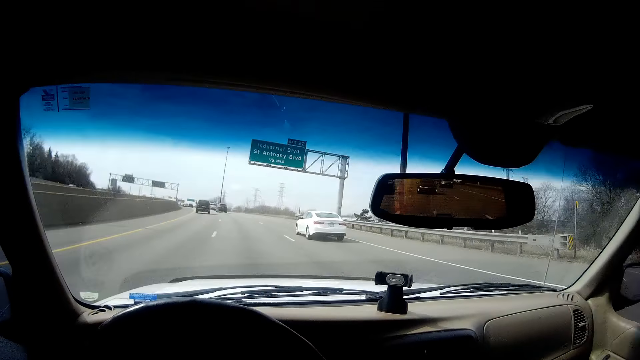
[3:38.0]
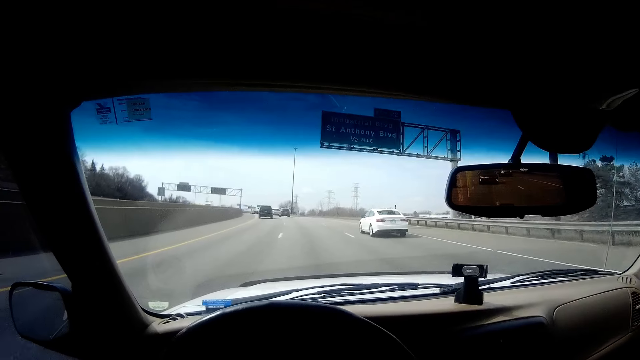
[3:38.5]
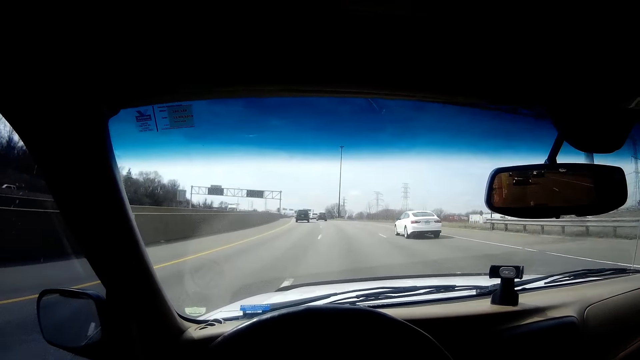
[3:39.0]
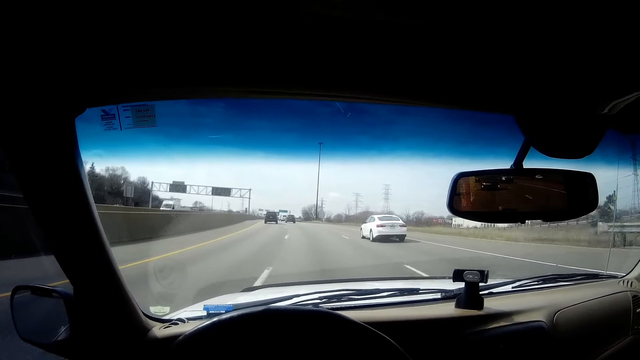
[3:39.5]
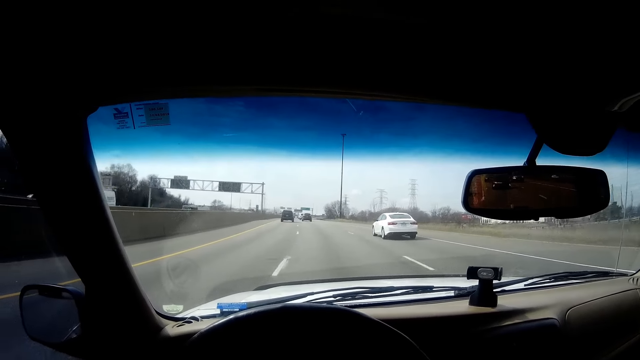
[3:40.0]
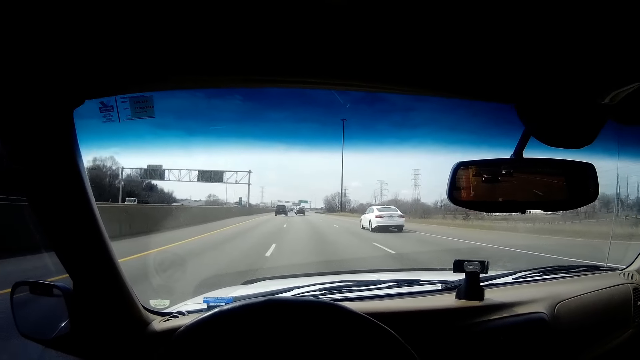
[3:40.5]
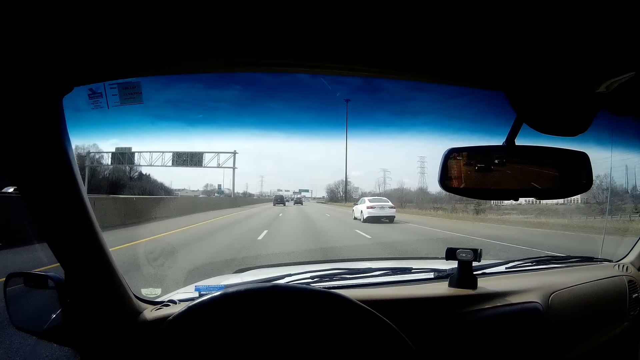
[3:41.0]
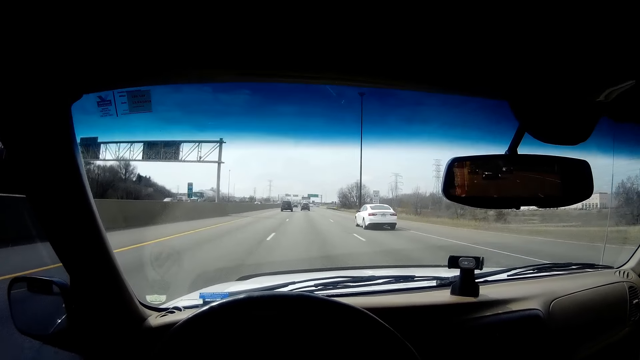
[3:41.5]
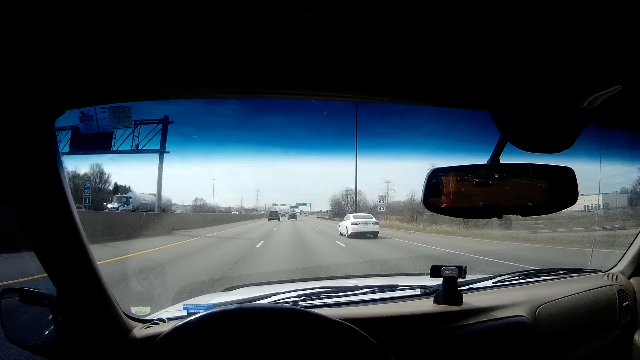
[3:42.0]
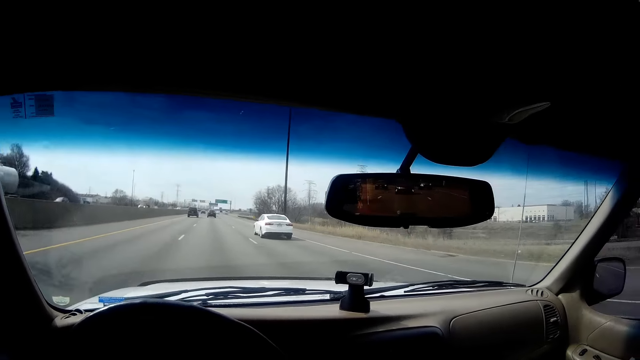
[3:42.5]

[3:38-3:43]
The camera wearer drives.

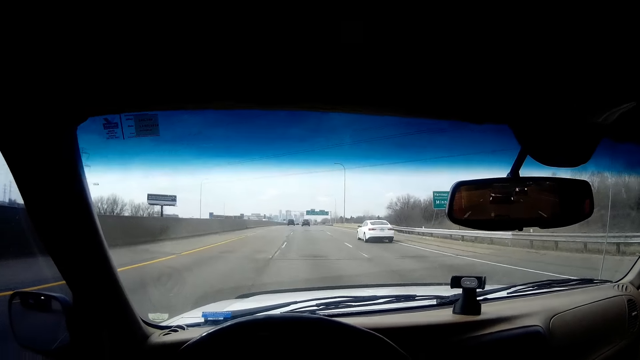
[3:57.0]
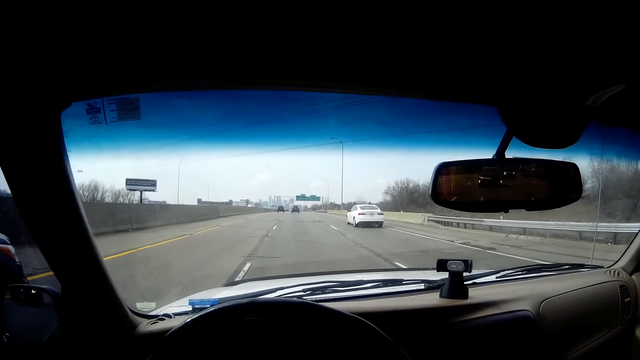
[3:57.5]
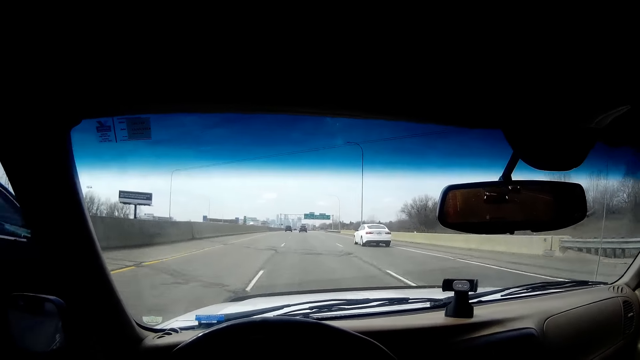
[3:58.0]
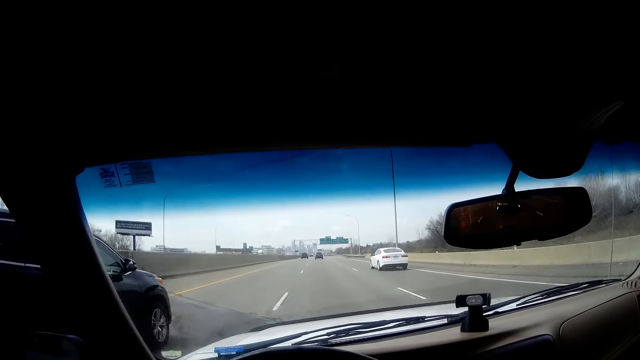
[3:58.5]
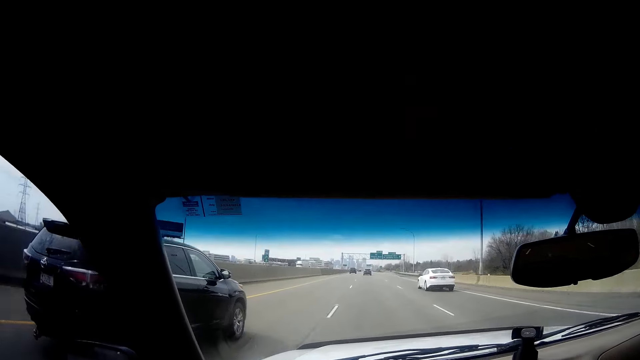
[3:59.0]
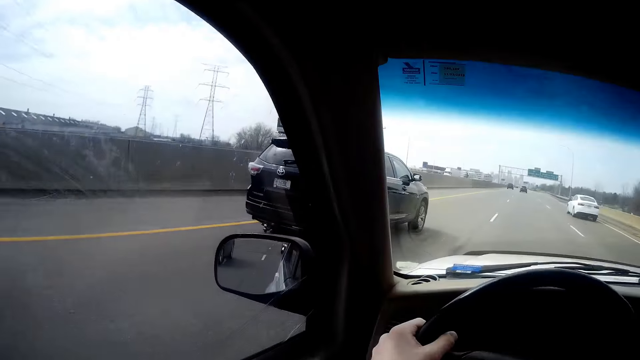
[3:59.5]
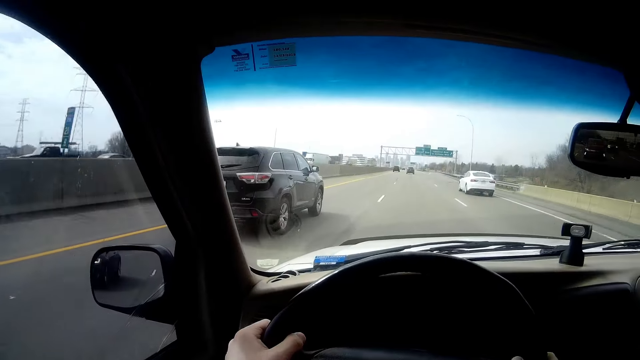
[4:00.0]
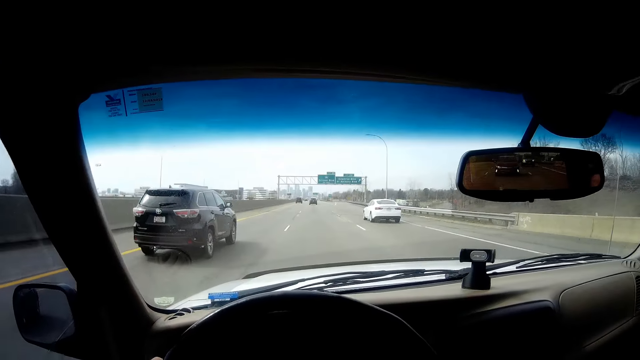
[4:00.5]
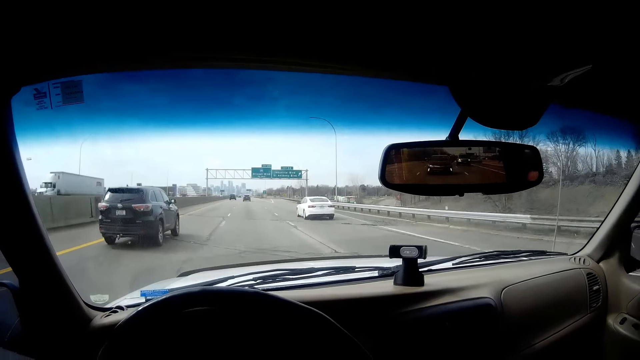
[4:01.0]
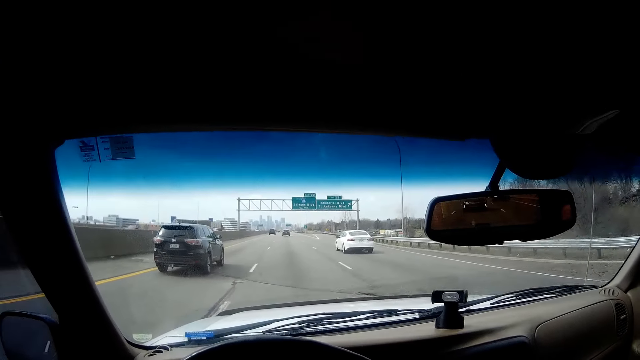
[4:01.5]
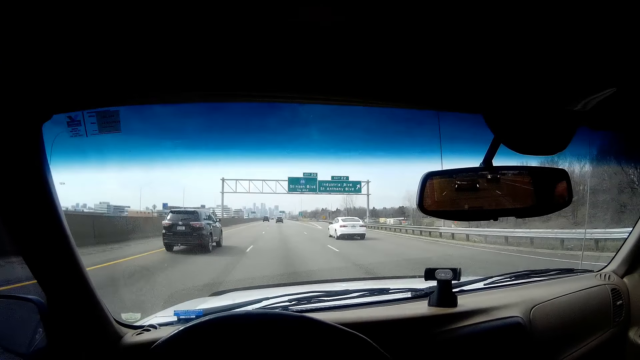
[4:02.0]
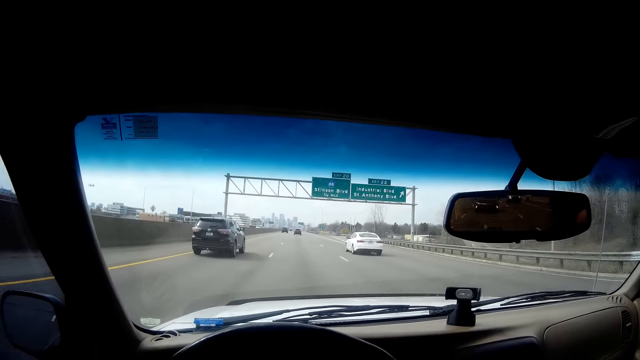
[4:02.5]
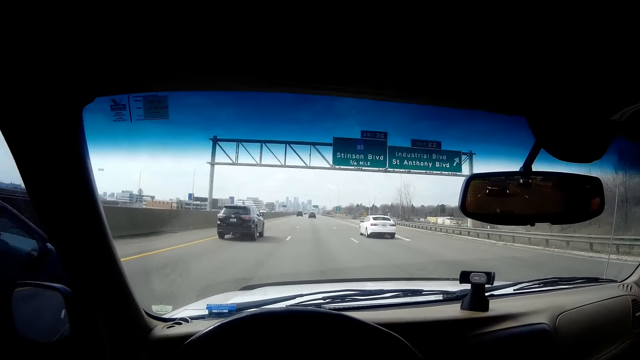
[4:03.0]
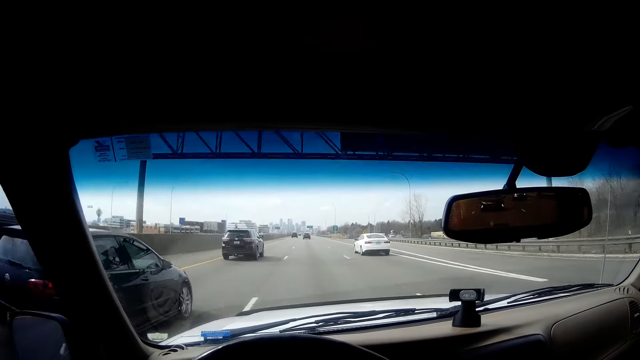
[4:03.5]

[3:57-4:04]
A black car drives past the camera wearer. They look around. They drive. A black car drives past them.

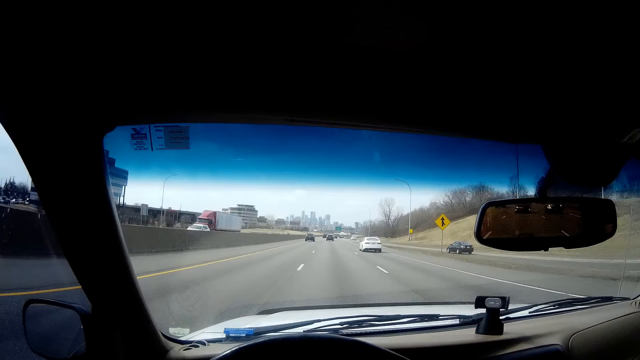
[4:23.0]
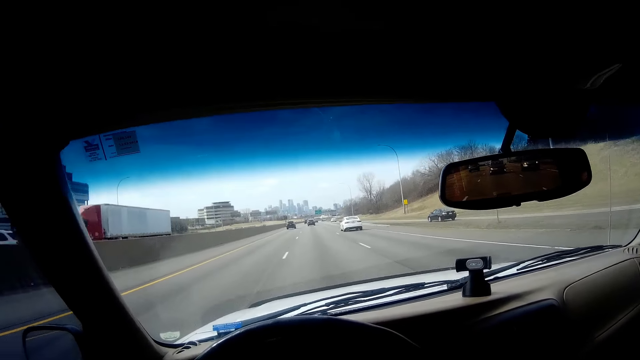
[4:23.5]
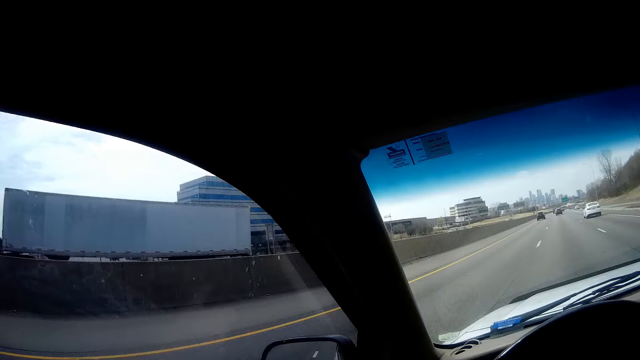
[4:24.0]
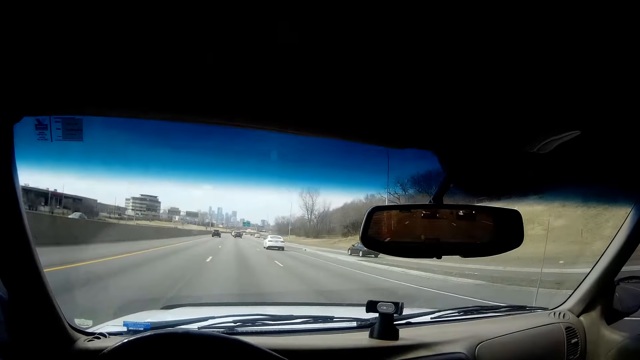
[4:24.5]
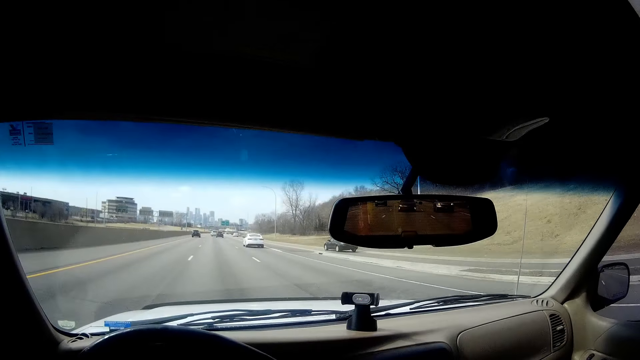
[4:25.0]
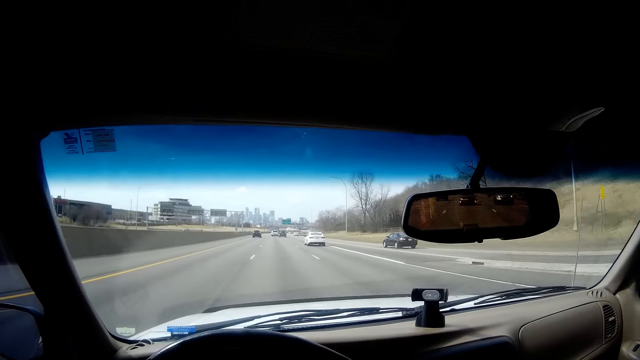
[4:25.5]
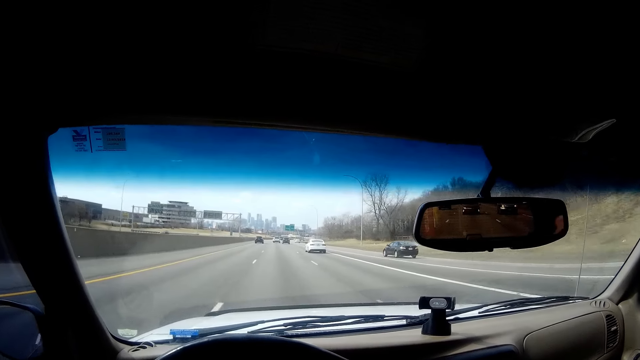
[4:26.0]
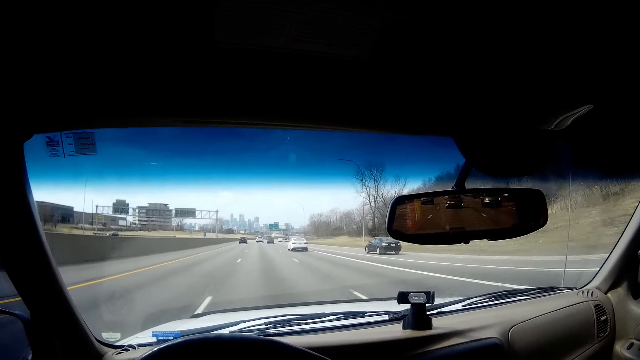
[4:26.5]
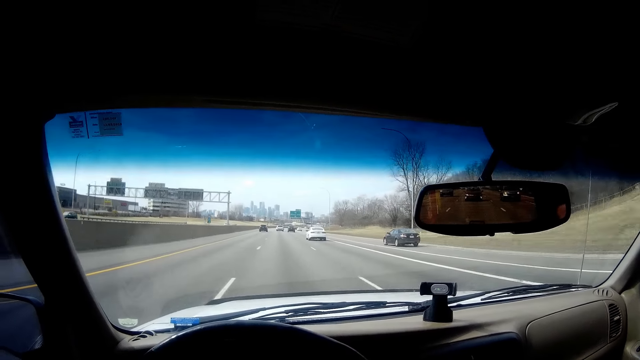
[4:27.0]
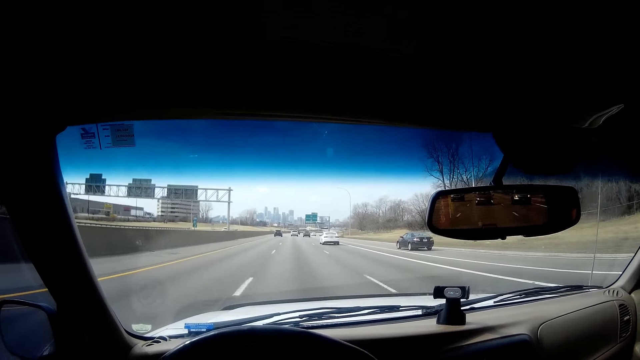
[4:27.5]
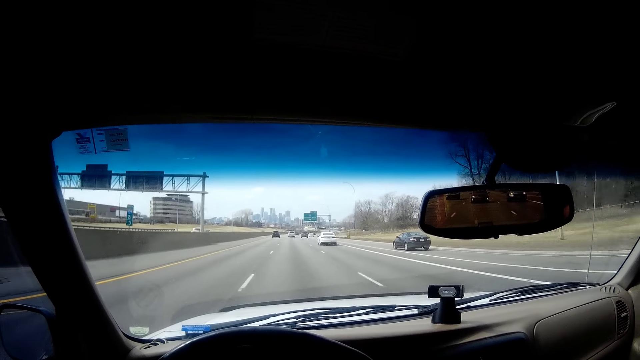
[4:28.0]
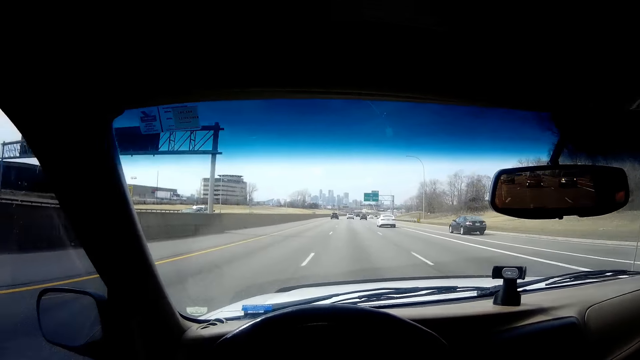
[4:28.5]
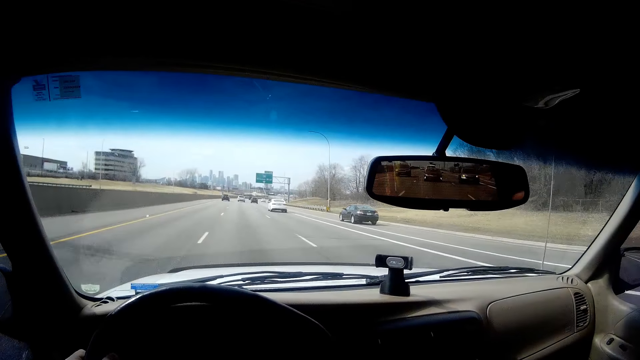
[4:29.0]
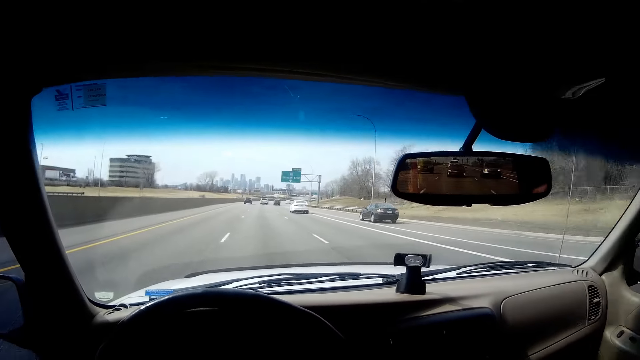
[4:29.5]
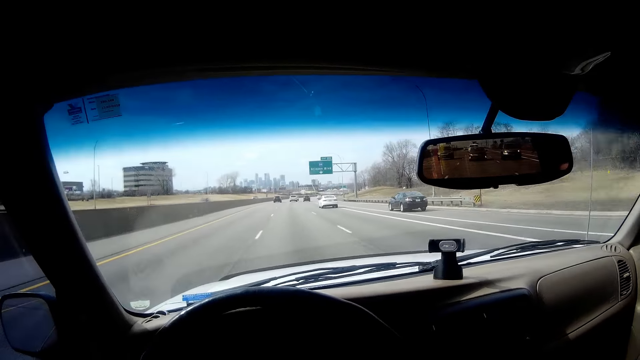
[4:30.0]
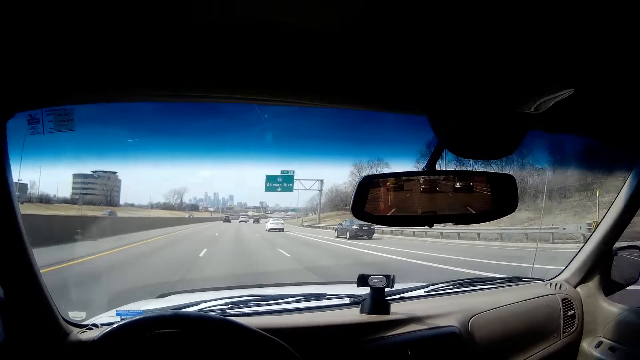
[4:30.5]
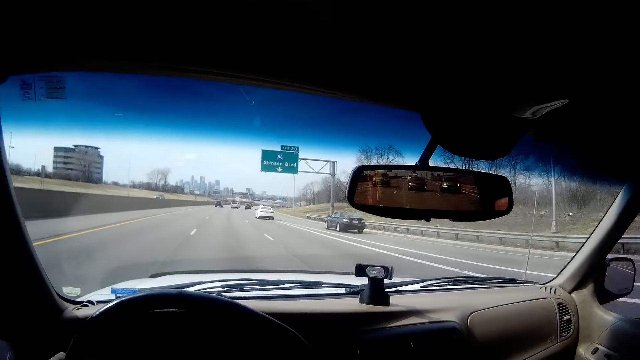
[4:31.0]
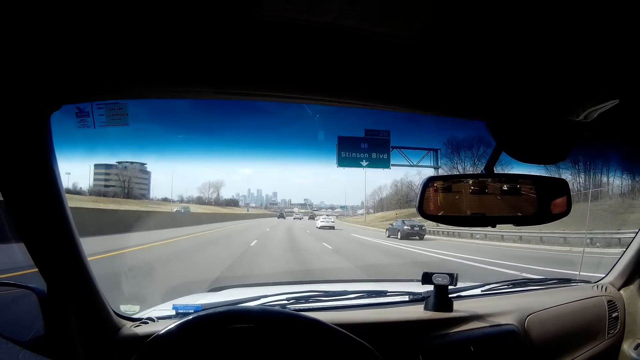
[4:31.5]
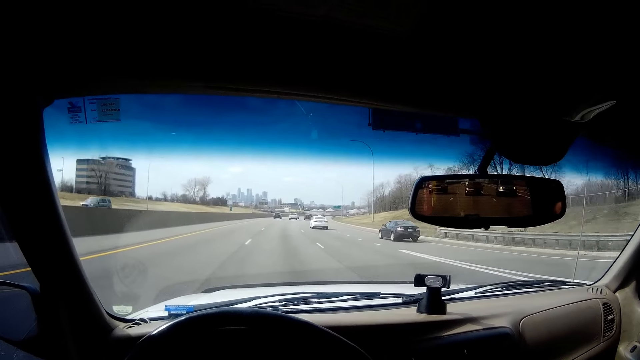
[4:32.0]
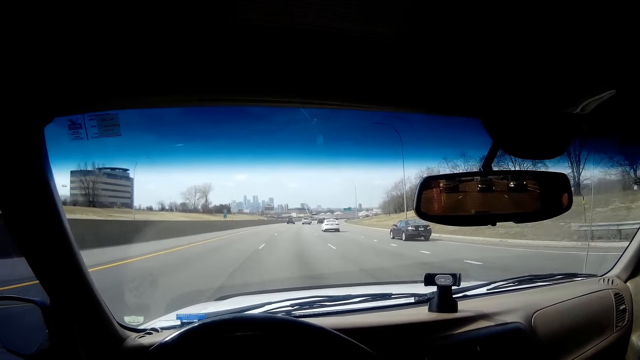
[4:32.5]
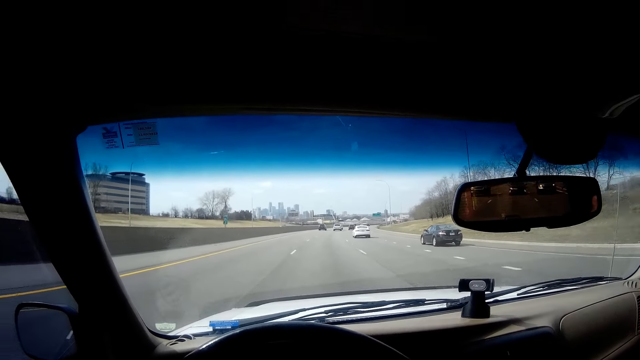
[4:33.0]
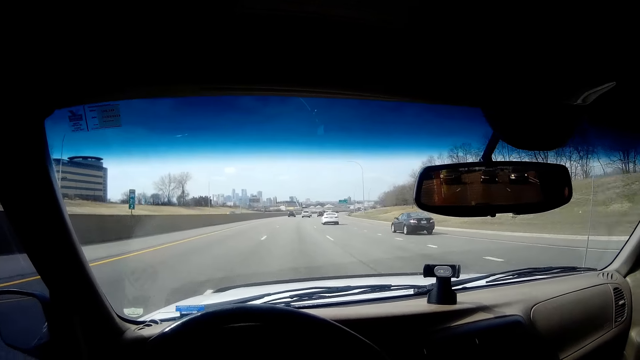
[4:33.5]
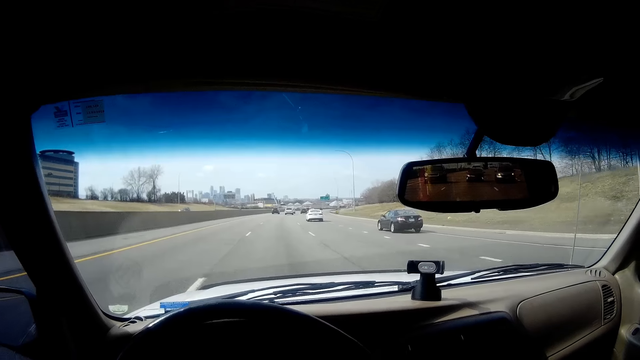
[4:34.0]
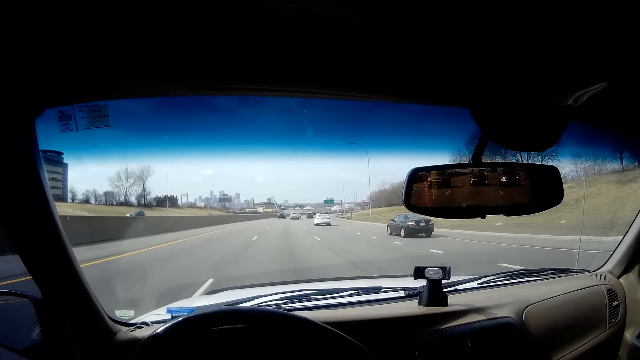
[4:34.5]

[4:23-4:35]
The camera wearer looks around. They drive.
